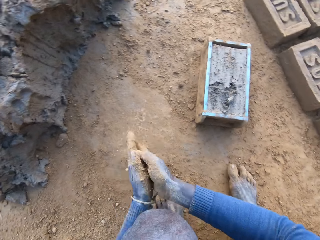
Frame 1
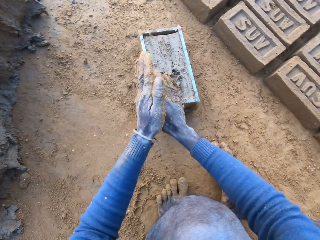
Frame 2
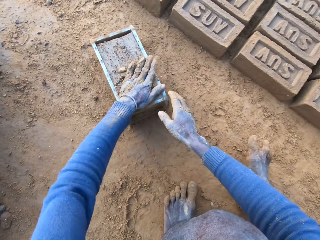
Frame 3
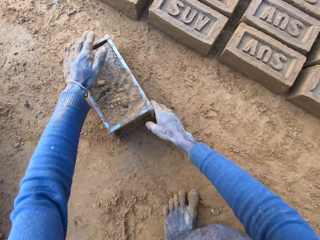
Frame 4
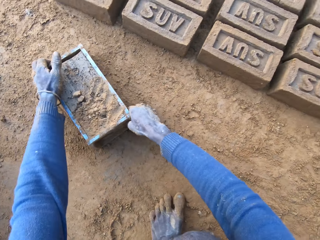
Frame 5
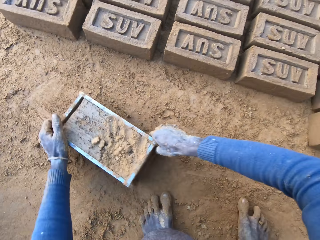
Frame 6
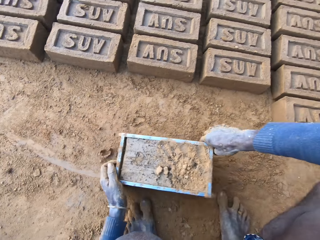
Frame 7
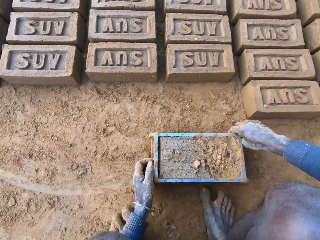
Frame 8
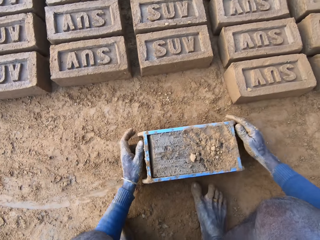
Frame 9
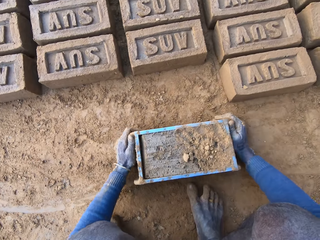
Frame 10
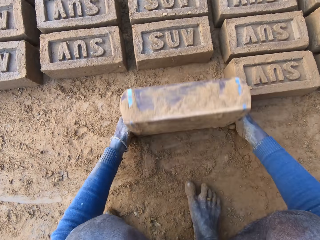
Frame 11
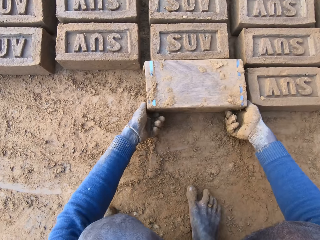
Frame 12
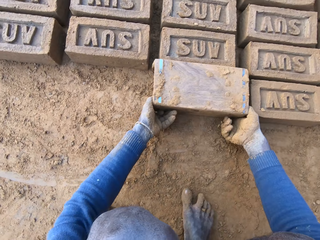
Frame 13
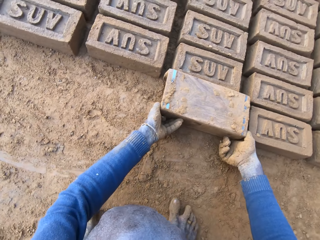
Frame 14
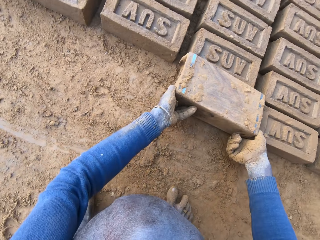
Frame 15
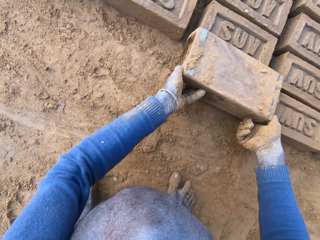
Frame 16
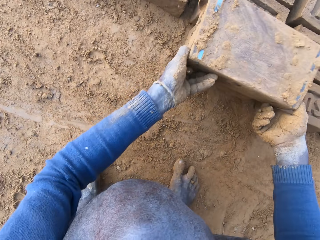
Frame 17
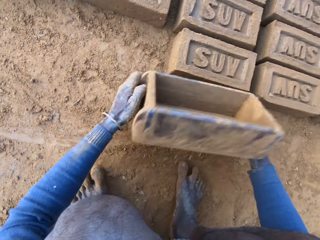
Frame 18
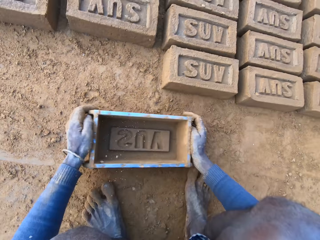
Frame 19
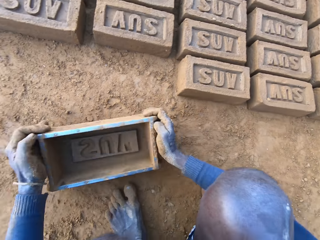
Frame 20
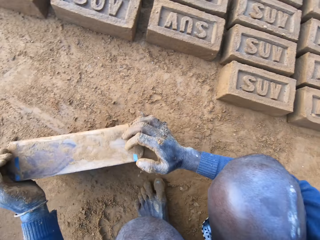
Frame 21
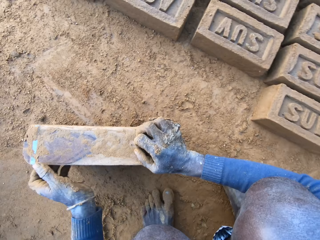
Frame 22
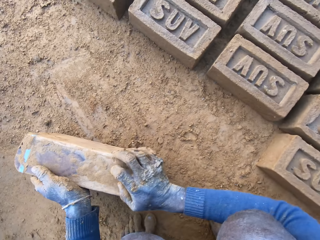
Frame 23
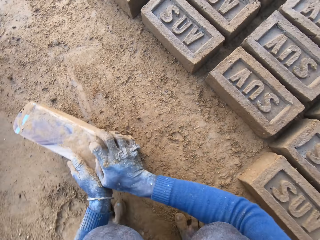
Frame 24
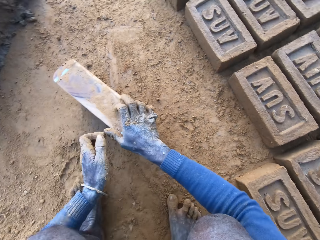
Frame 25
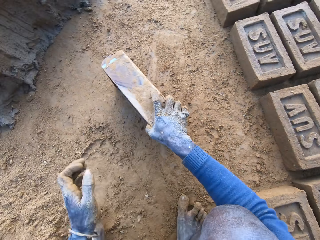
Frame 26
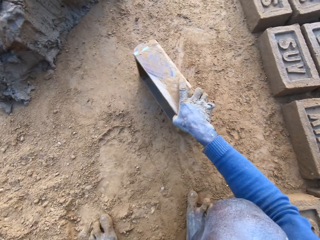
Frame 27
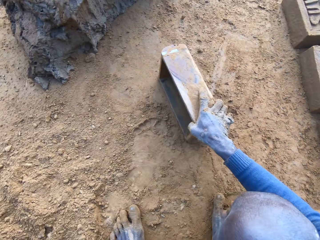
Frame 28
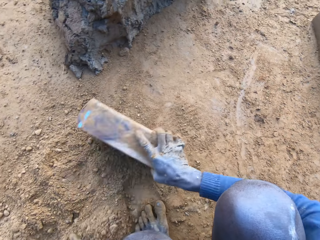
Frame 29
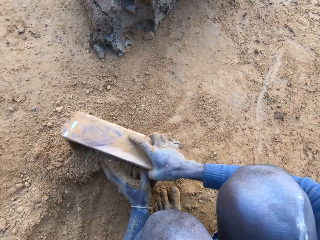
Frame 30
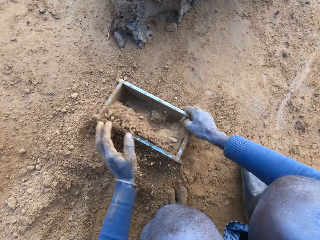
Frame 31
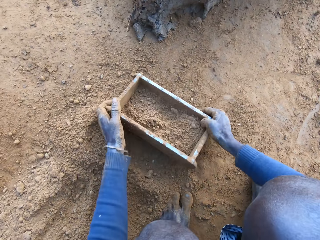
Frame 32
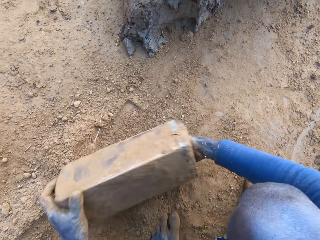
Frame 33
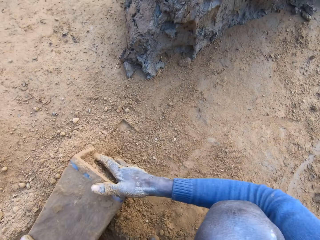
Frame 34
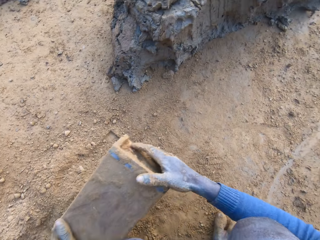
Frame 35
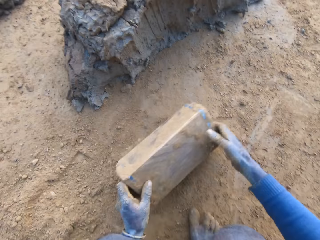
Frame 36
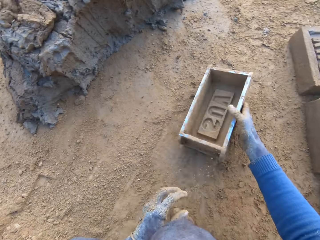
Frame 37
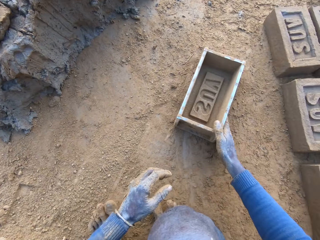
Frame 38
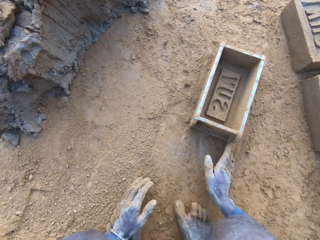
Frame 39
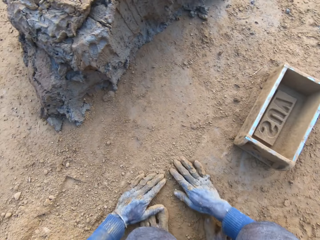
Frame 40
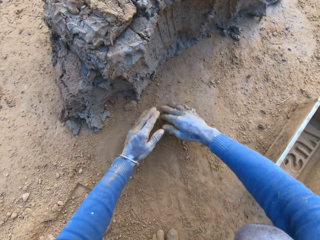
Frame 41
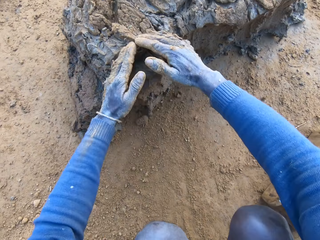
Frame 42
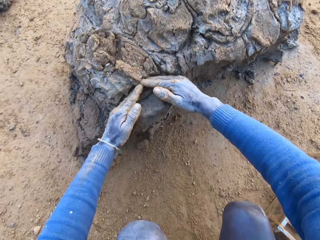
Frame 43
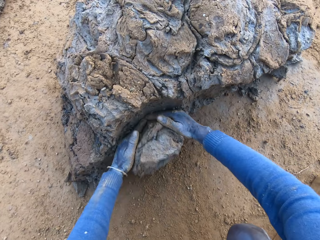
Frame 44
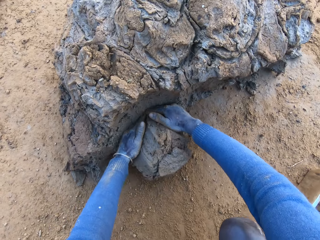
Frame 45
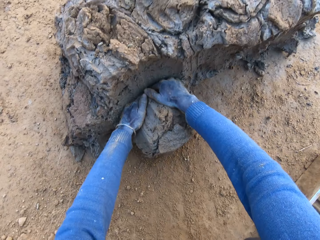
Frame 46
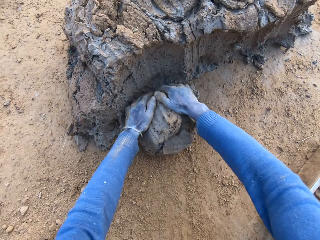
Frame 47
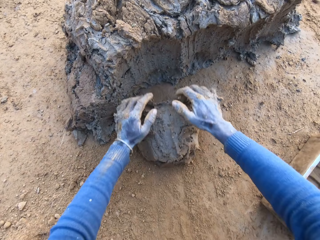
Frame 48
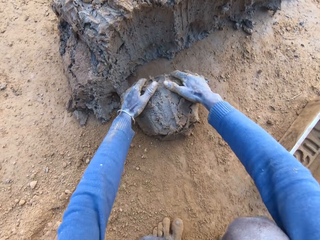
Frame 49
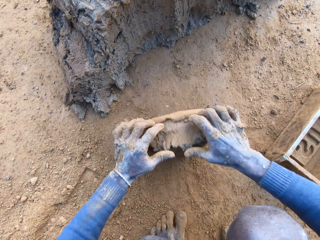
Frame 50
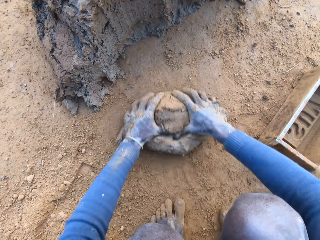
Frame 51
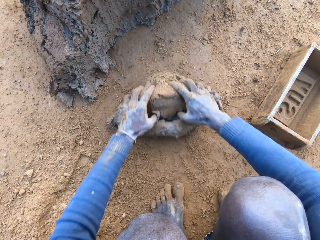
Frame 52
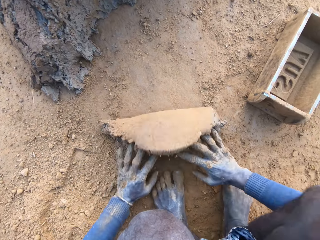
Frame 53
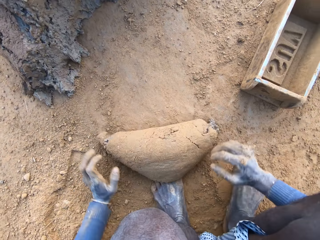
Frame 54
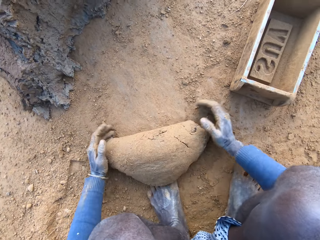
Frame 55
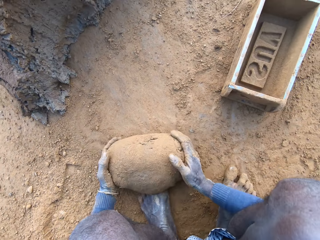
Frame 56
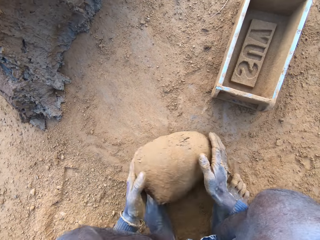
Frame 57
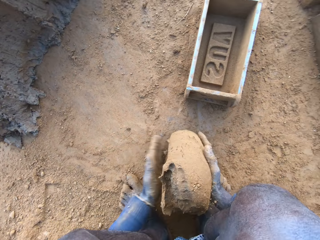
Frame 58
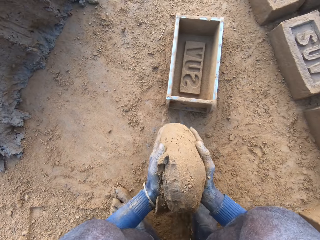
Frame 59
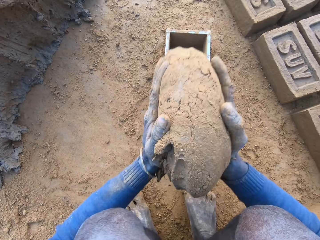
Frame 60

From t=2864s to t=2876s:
The camera wearer throws the mortar or clay on the remaining mortar on the ground. He rubs his hands with some sand or soil and rubs sand on the surface of the mortar inside the brick molder or mould. He drags the brick molder with mortar with both hands. He puts the brick mould upside down. He pours out the brick on the ground out of the brick molder. He holds the brick mould. He puts the soil in the brick mould and packs the sand with the brick molder. He pours out the sand in the brick molder on the ground. He throws the brick molder on one side with his hands and puts the brick mould on the ground. He rubs his hands on the ground. He scoops the mortar with his hands. He rolls the clay on the ground and adjusts the mortar on the ground.

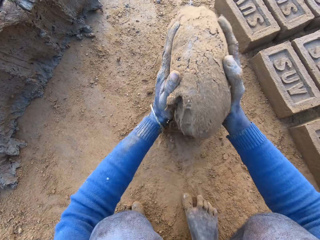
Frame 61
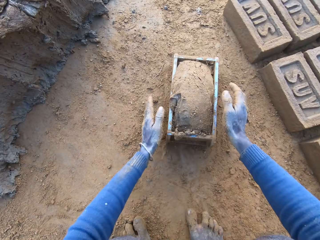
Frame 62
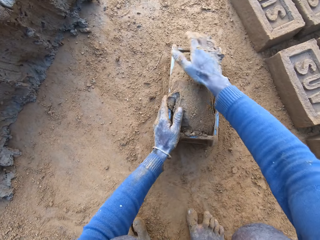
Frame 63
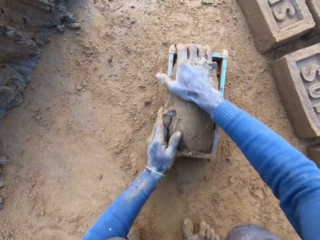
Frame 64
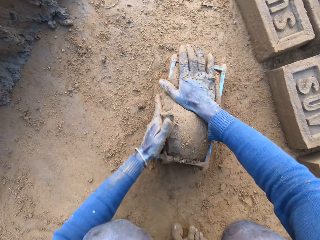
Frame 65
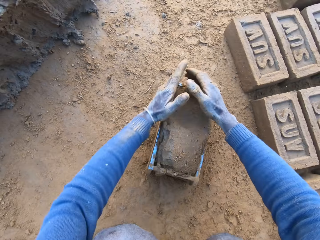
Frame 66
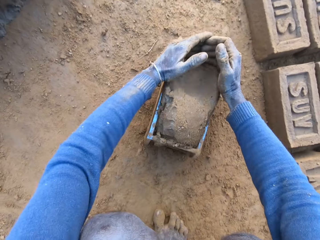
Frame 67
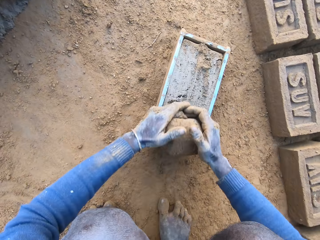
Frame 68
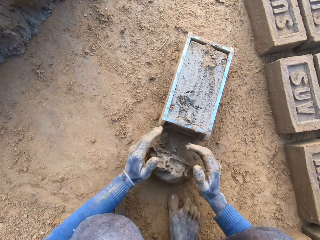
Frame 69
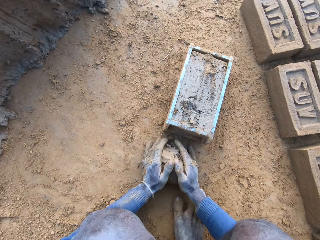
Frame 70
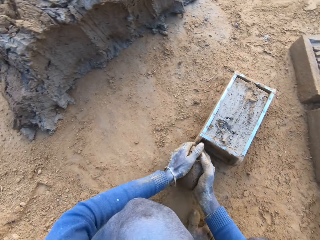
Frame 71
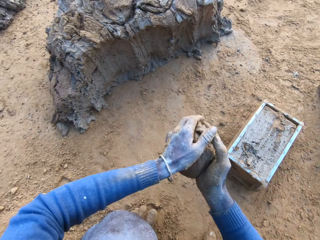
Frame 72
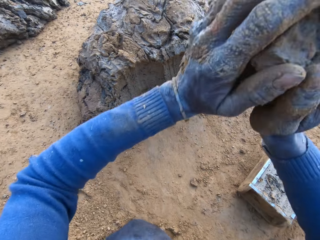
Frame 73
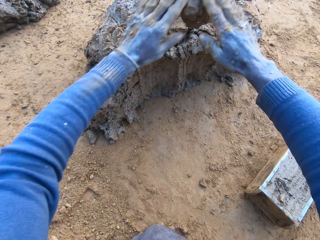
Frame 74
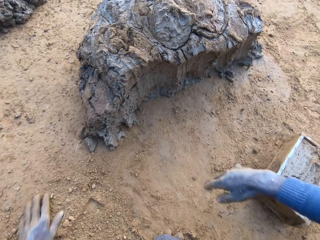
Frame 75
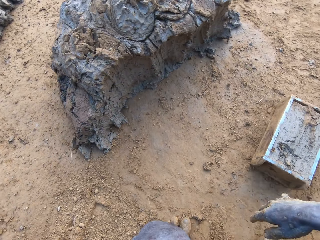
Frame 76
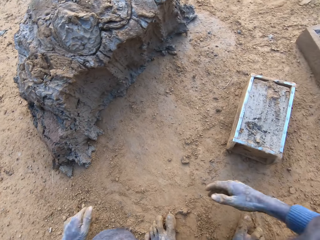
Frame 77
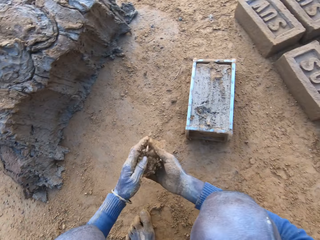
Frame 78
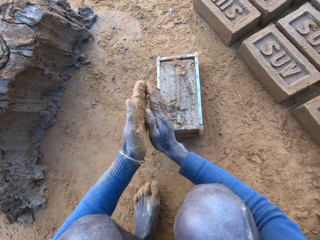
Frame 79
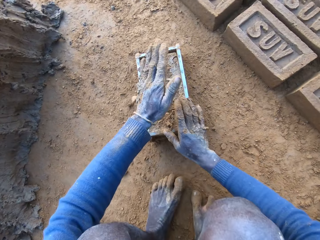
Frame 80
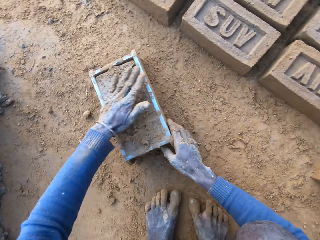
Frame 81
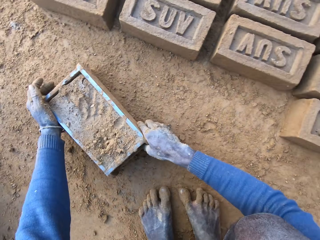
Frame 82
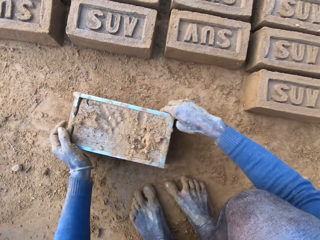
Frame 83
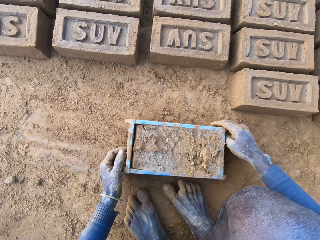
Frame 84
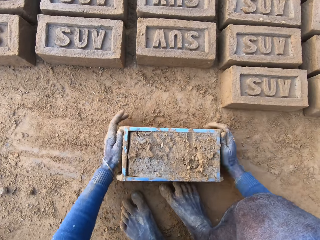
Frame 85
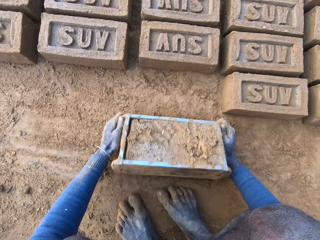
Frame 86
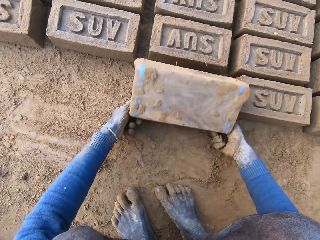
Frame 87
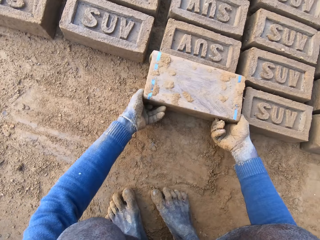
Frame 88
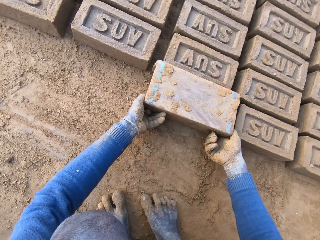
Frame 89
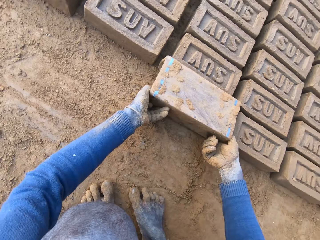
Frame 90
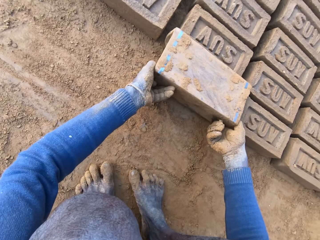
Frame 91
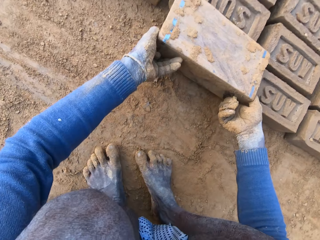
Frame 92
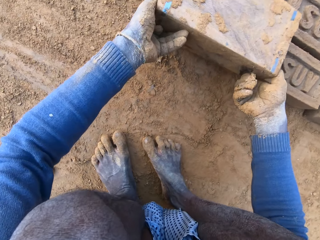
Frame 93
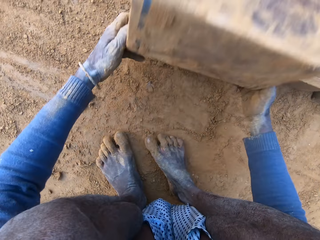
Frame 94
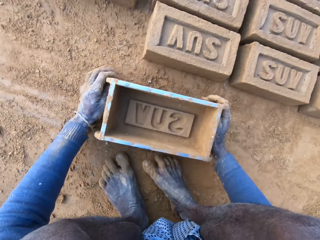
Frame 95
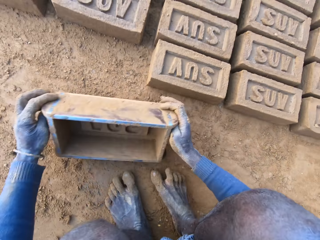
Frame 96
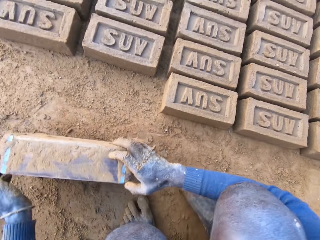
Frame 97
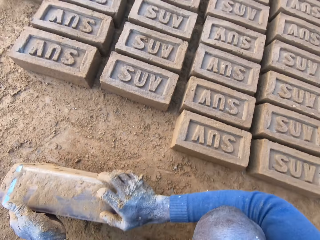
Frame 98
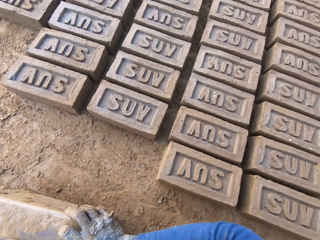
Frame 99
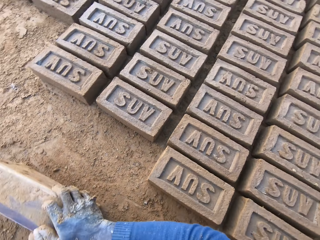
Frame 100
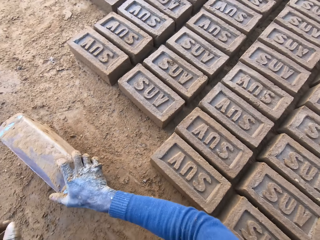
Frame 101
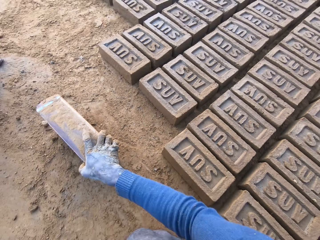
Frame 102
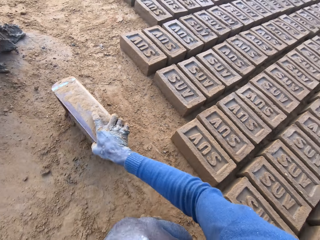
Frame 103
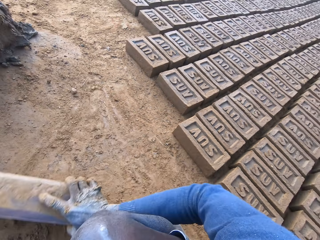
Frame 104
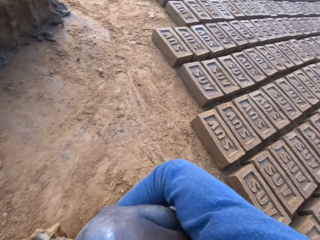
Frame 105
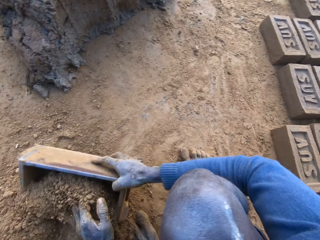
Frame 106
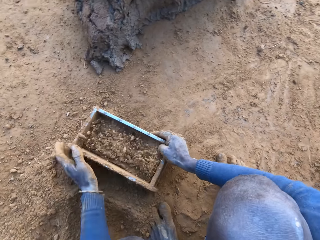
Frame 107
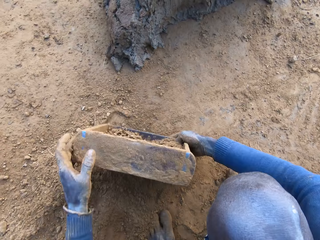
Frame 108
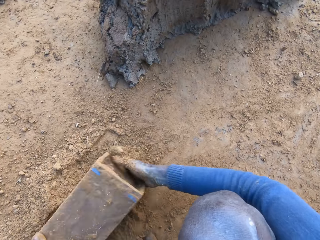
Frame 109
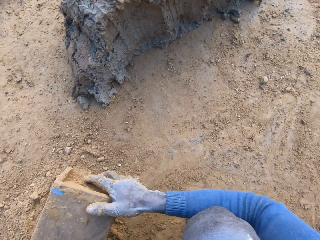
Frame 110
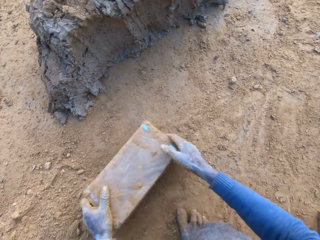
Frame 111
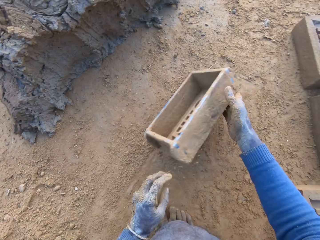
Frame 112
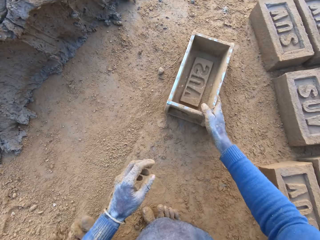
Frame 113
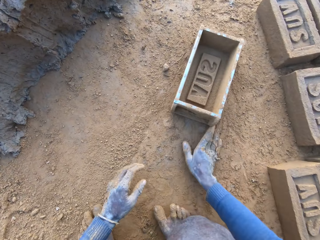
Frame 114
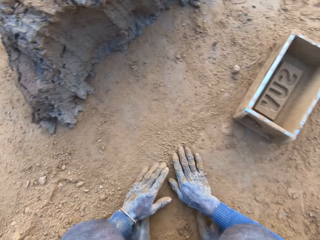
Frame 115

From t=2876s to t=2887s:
The camera wearer packs the mortar or clay on the ground with his hands. He drops the mortar inside the brick molder or mould. He adjusts the mortar inside the brick molder. He removes the excess clay from the brick mould. He throws the mortar on the remaining mortar on the ground. He rubs his hands with some sand and rubs sand on the surface of the mortar inside the brick molder. He moves the brick mould. He pours out the brick on the ground out of the brick molder. He puts the brick mould upside down. He holds the brick mould. He puts the soil in the brick mould. He packs some sand with the brick molder. He pours out the sand in the brick molder on the ground. He throws the brick molder on one side with his hands.
